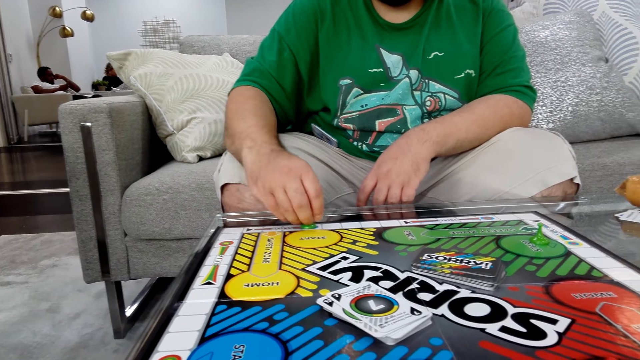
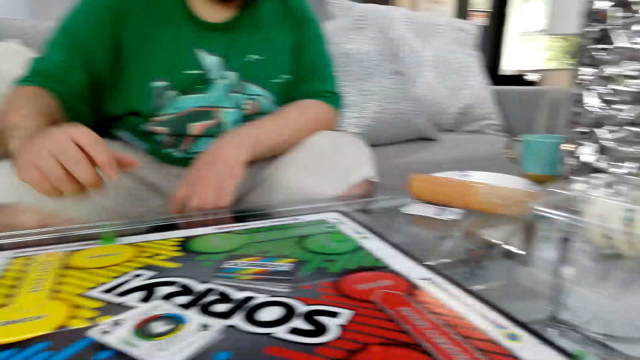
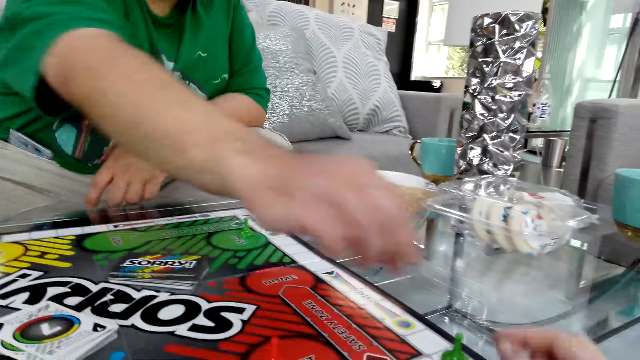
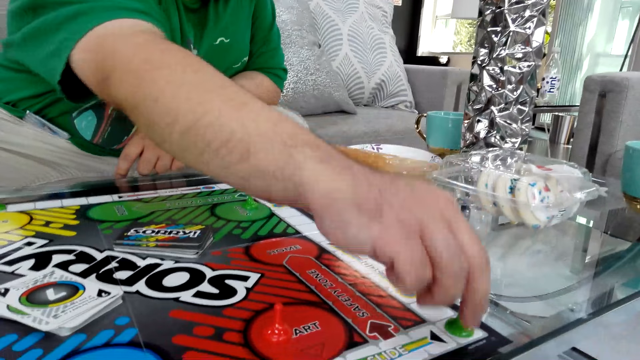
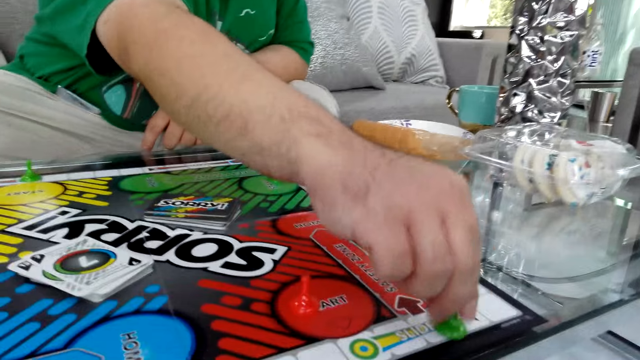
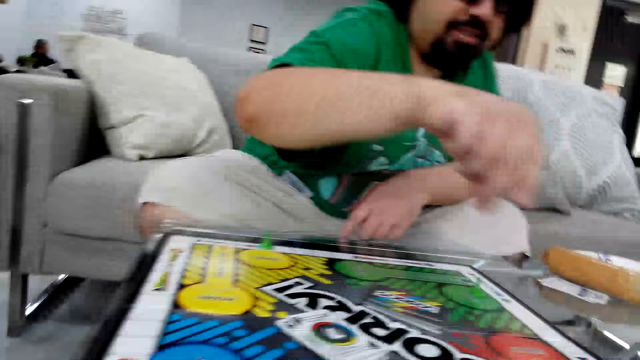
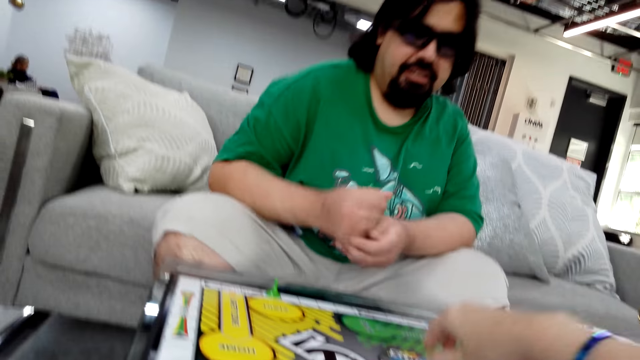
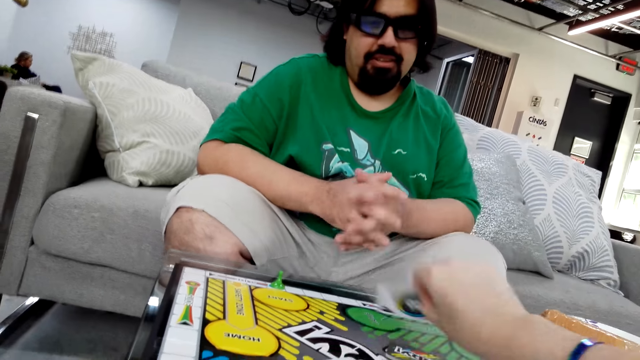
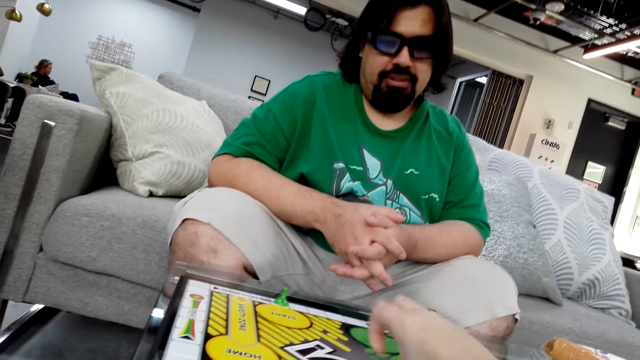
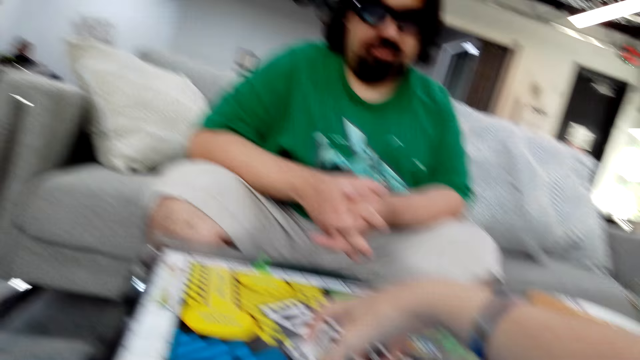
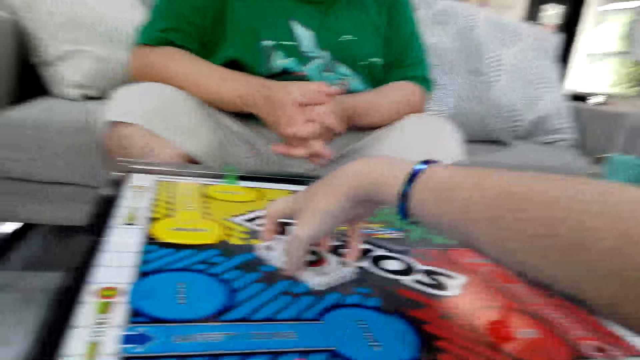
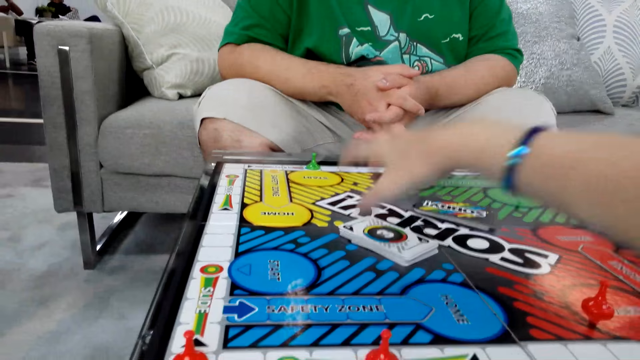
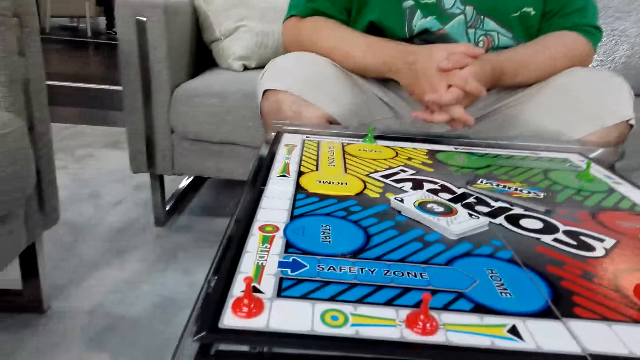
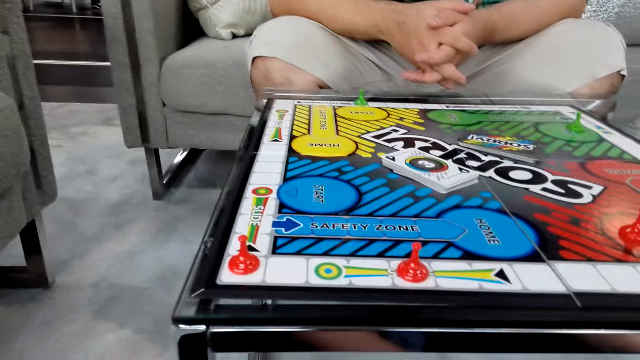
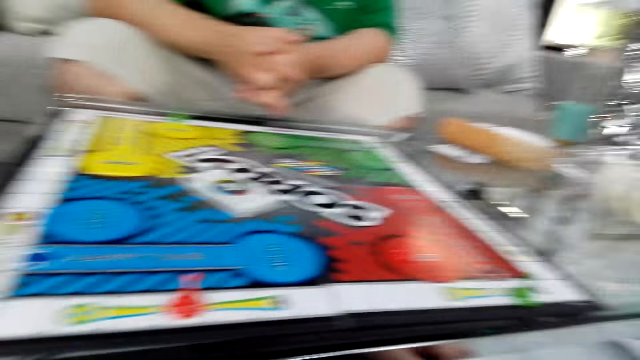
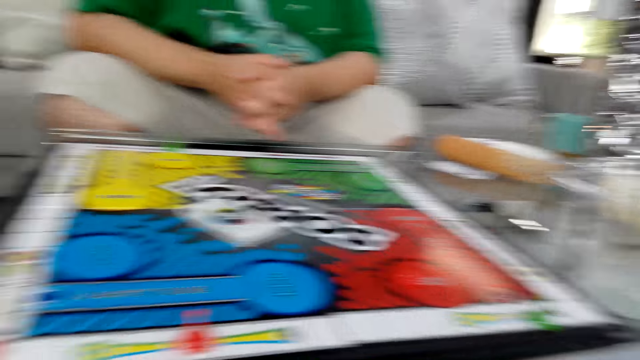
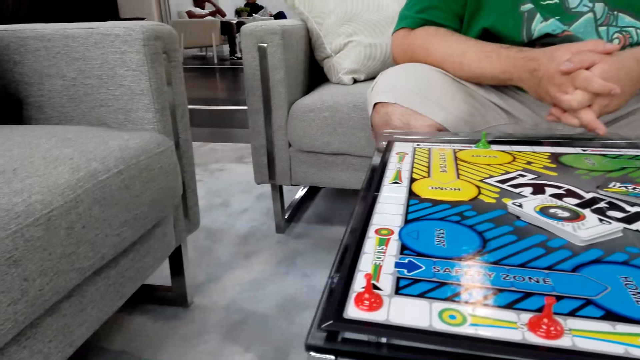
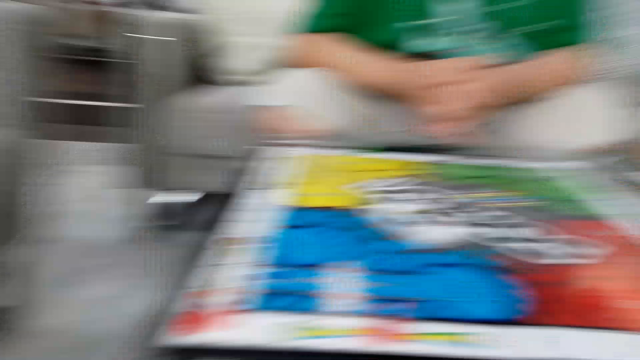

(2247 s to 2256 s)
A man pushes the dice. The man puts the game board piece on the table. The man holds the game board piece with his right hand. The man takes the dice and moves the dice on the board. The camera wearer picks up a poker card from the table. She puts the card on the board. She touches the poker cards with her right hand. The man reads the instructions on the card.

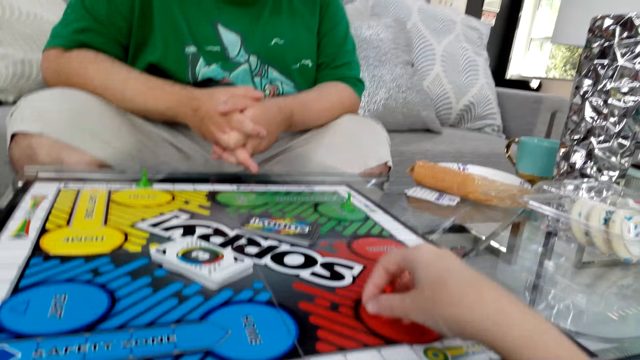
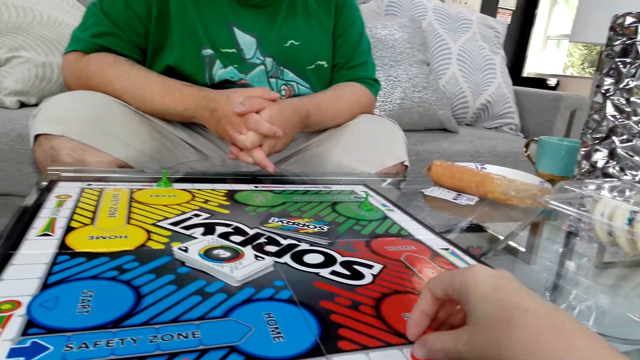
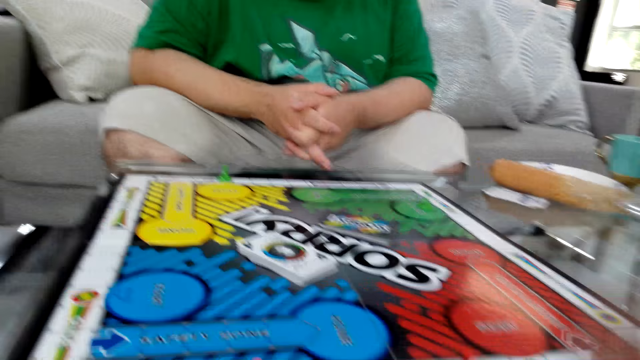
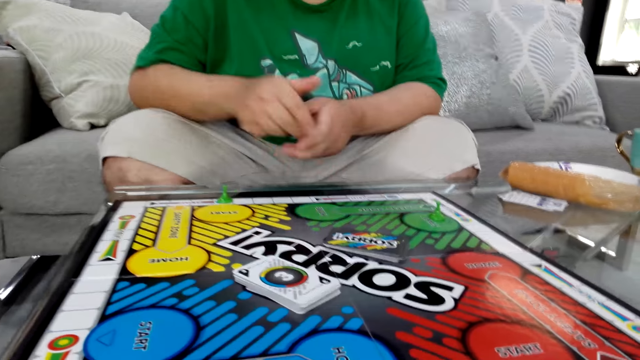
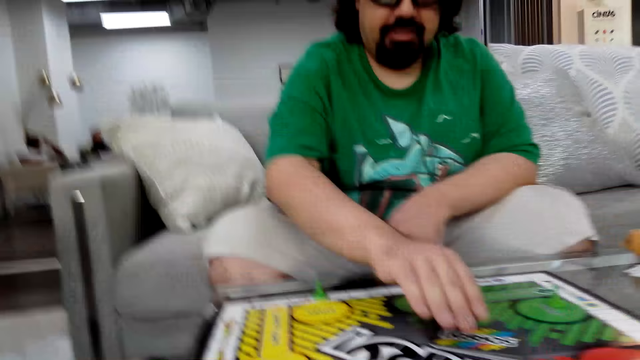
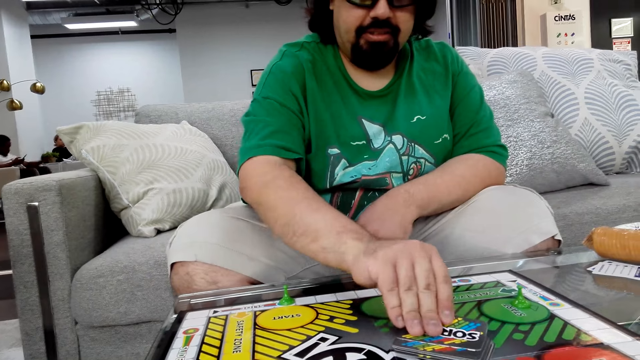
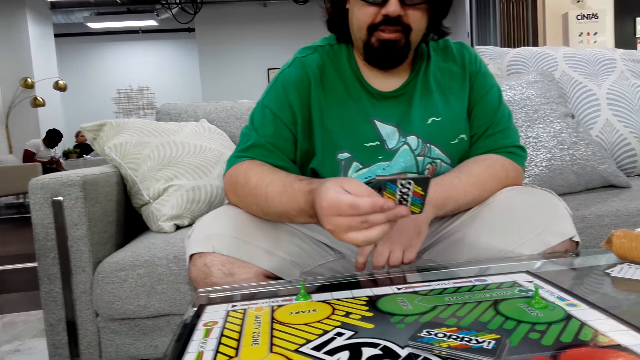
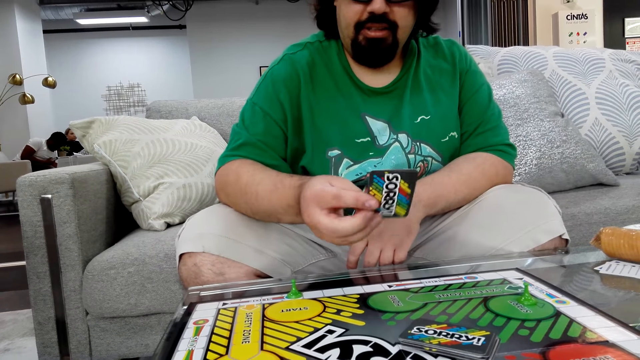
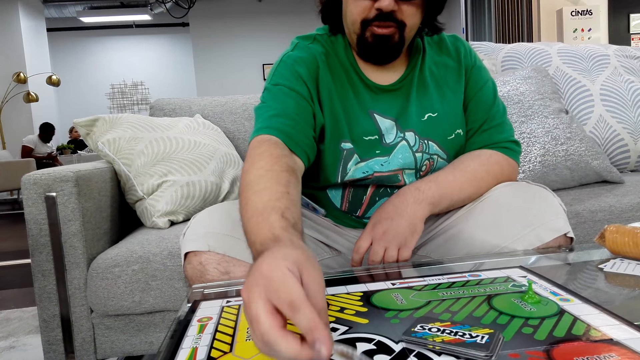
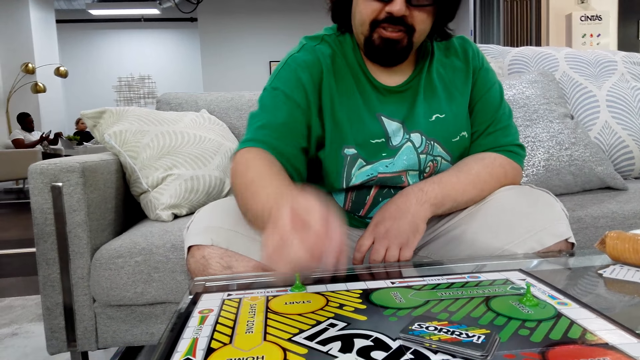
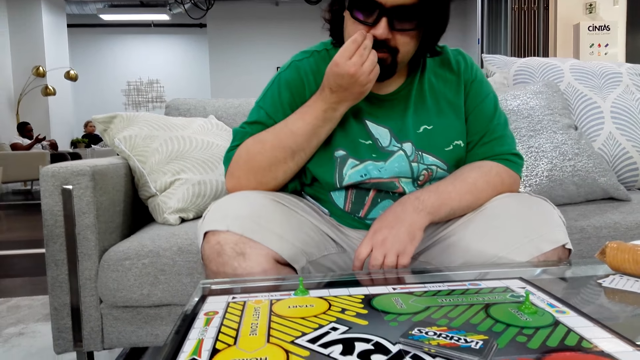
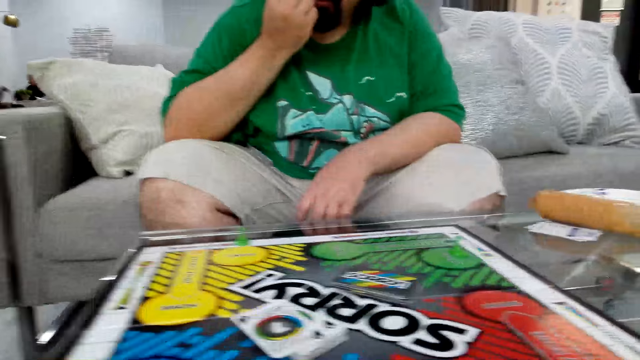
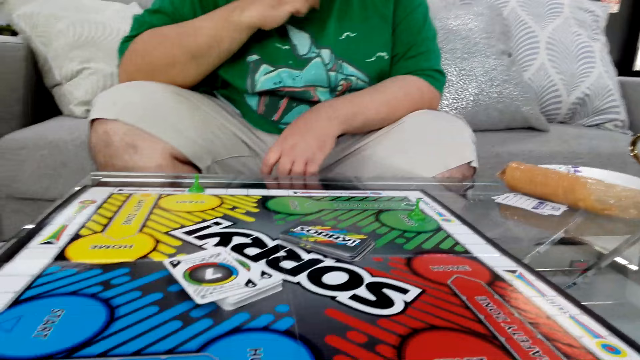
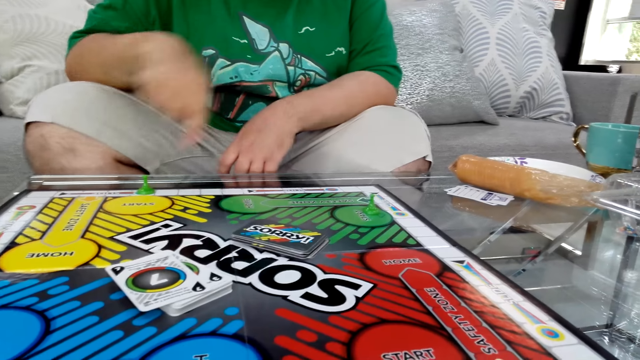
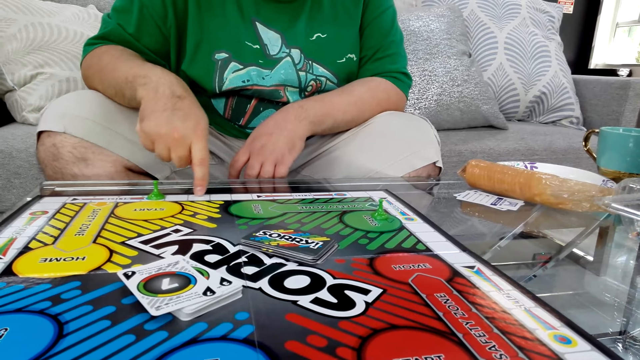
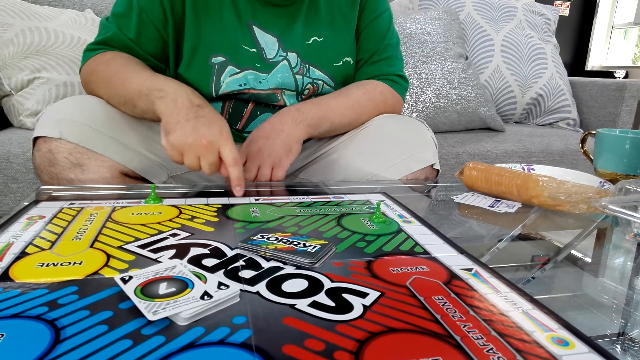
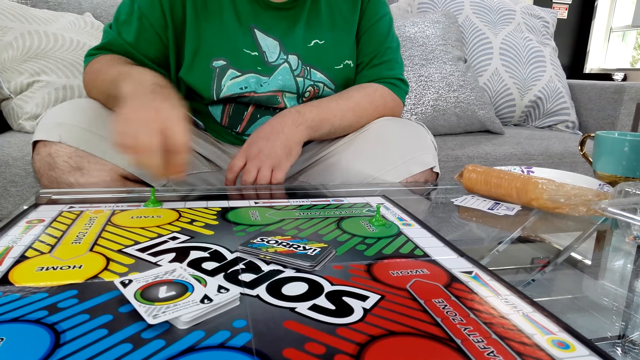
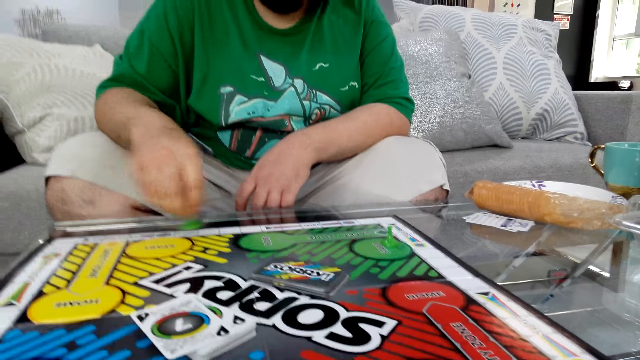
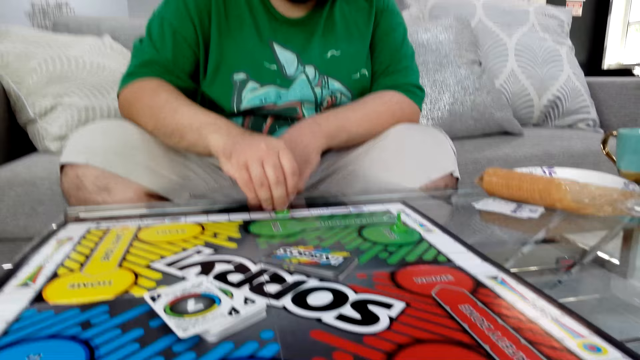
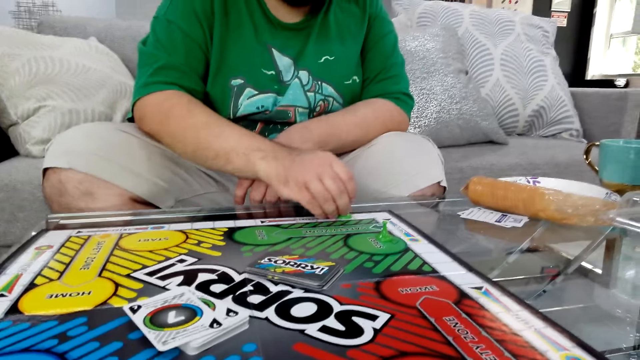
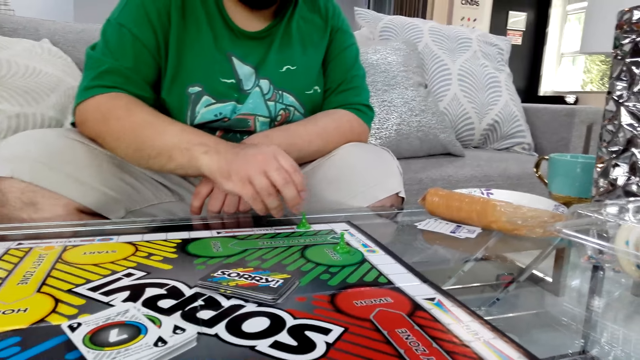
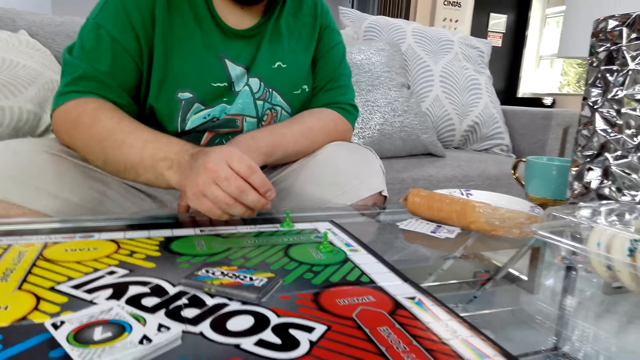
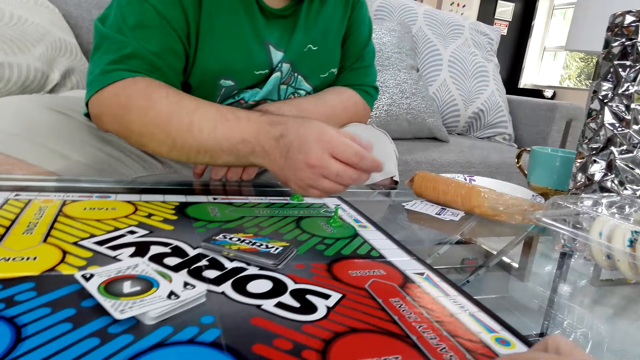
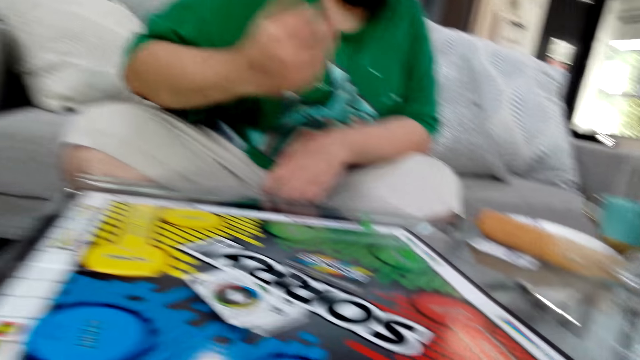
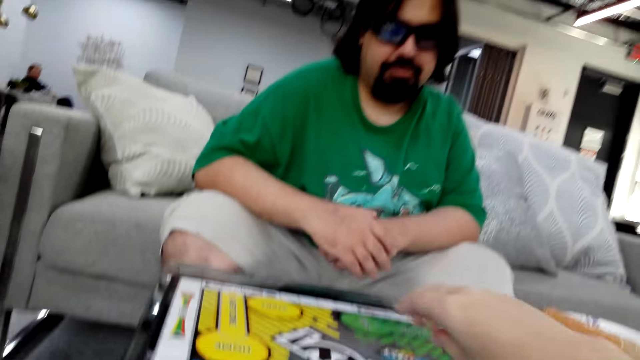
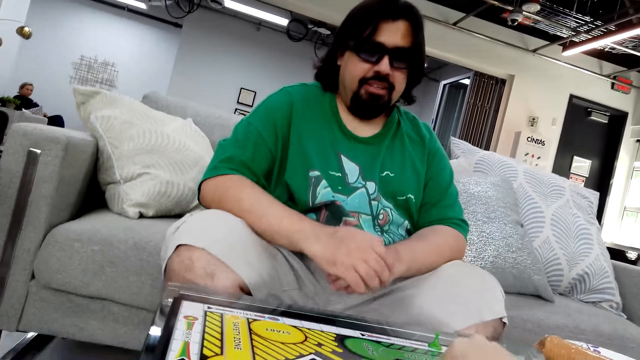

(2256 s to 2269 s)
The camera wearer takes a dice. She holds a game board piece with her right hand. She moves the dice on the board. A man picks up a poker card from the table. The man puts the poker card on the table. The man reads the instructions on the card. The man touches his face. The man talks. The man moves the figure on the board. The man takes a dice. The man moves the game board piece on the table. The camera wearer moves the dice on the board.
